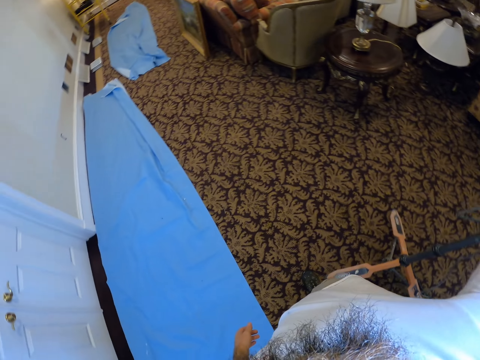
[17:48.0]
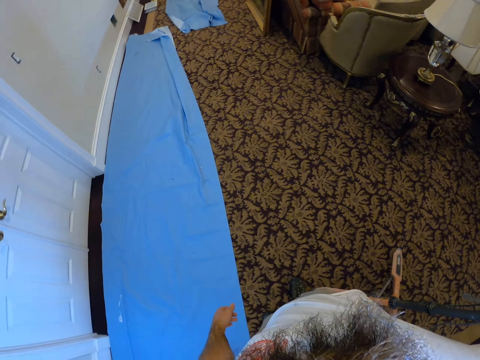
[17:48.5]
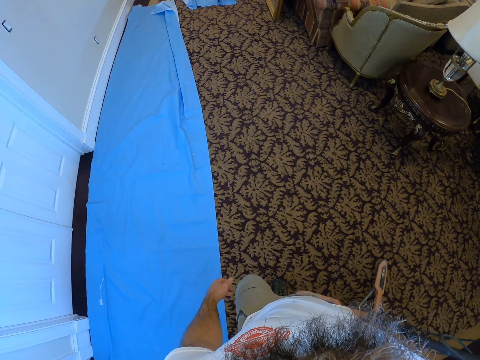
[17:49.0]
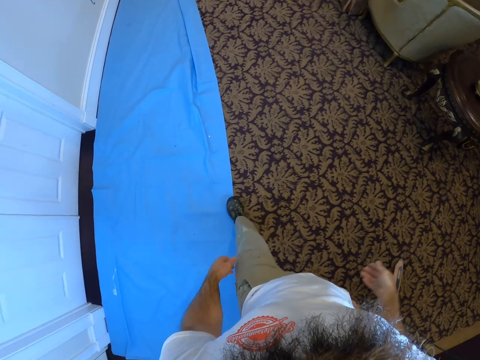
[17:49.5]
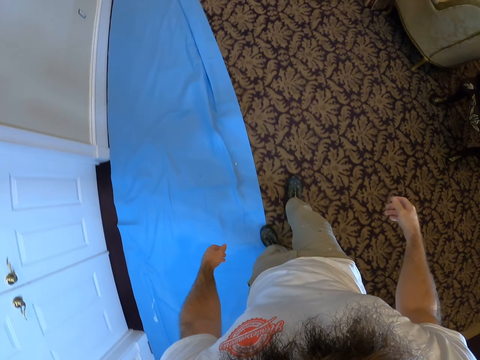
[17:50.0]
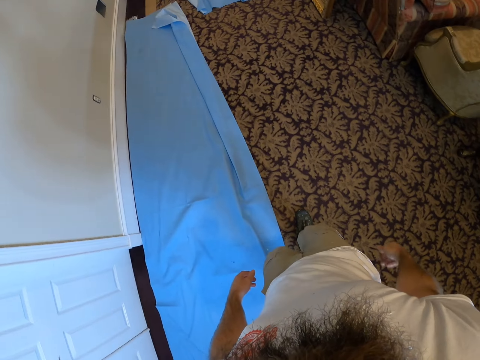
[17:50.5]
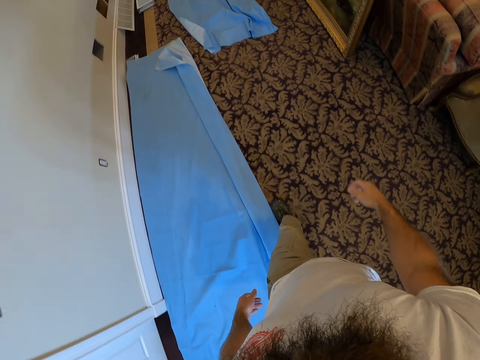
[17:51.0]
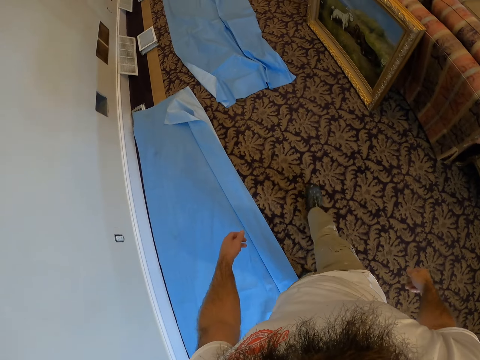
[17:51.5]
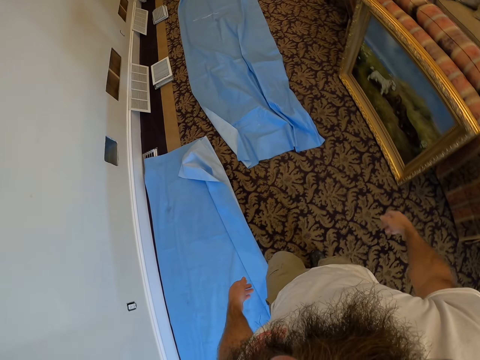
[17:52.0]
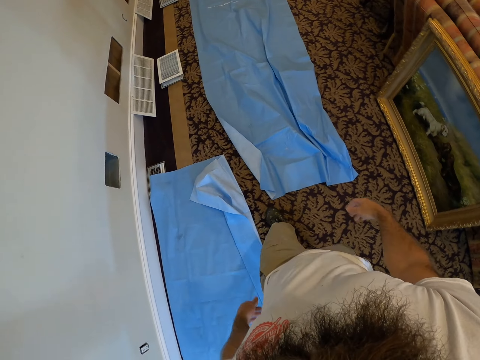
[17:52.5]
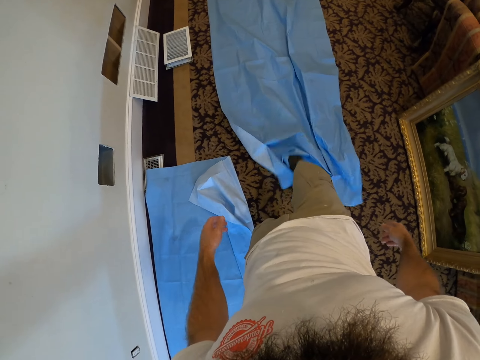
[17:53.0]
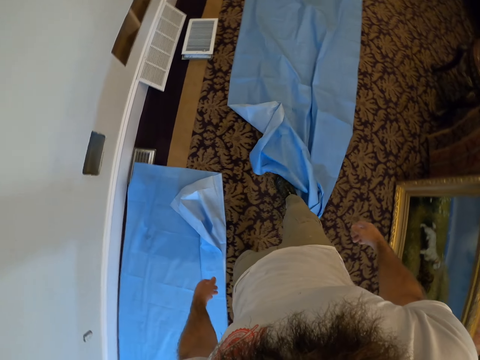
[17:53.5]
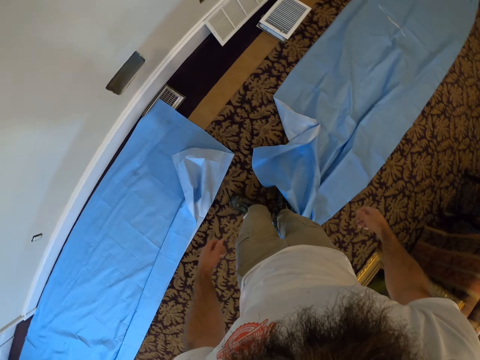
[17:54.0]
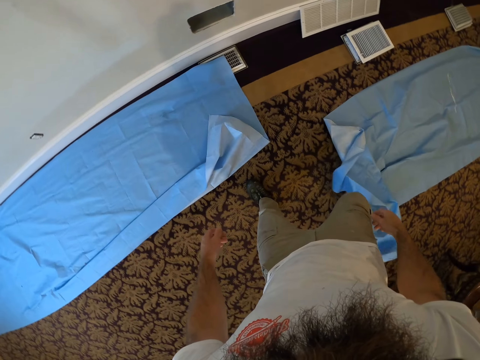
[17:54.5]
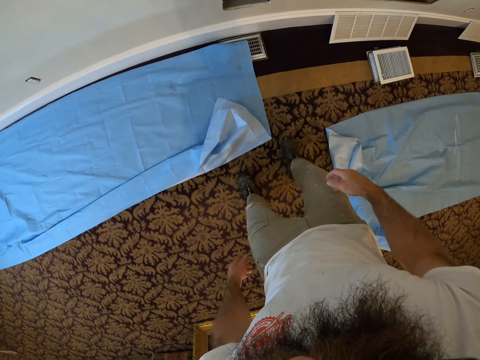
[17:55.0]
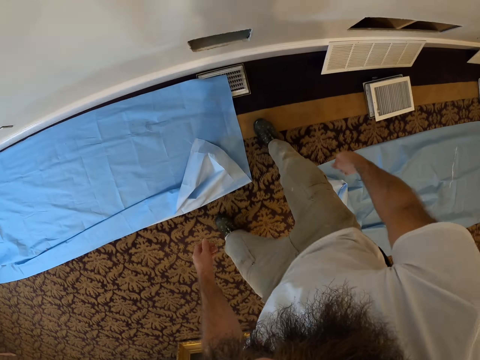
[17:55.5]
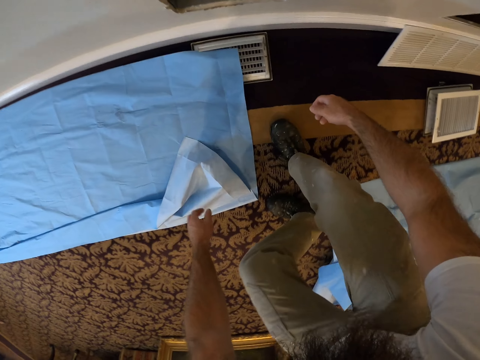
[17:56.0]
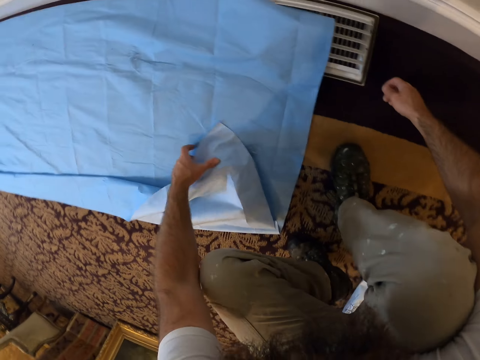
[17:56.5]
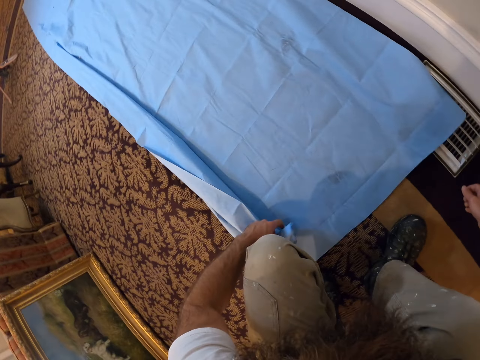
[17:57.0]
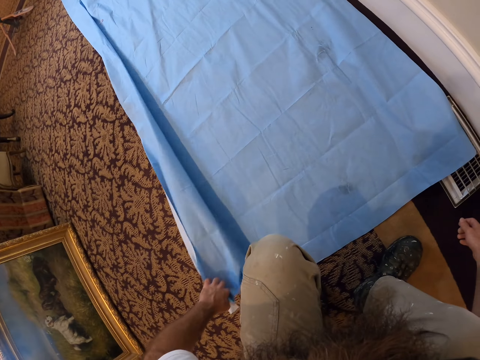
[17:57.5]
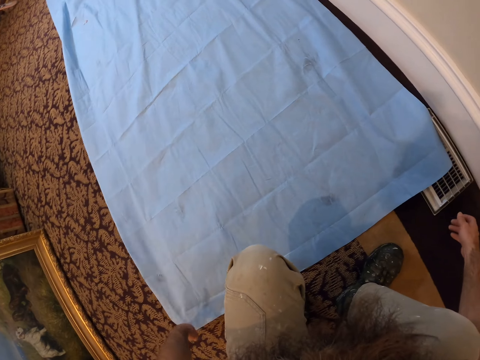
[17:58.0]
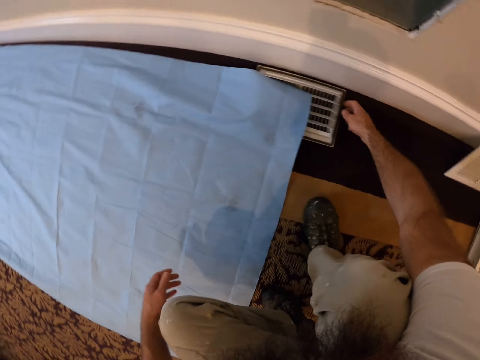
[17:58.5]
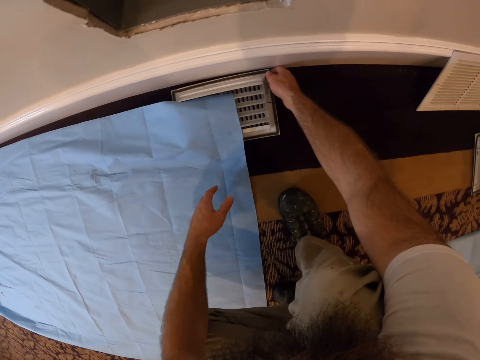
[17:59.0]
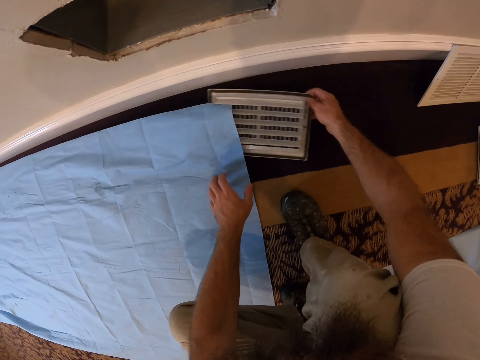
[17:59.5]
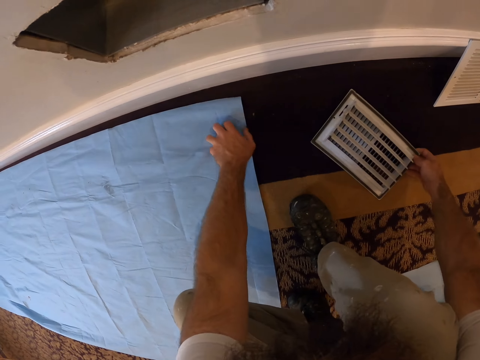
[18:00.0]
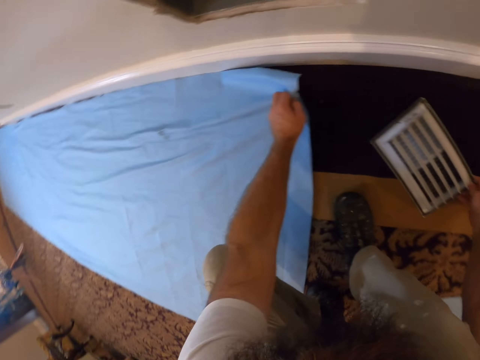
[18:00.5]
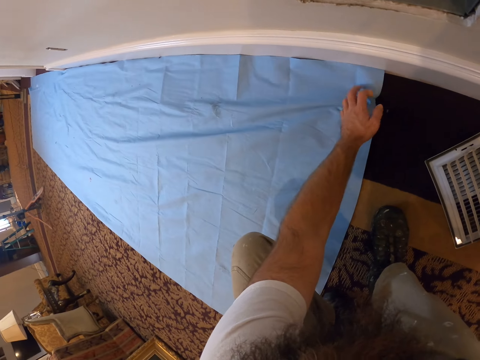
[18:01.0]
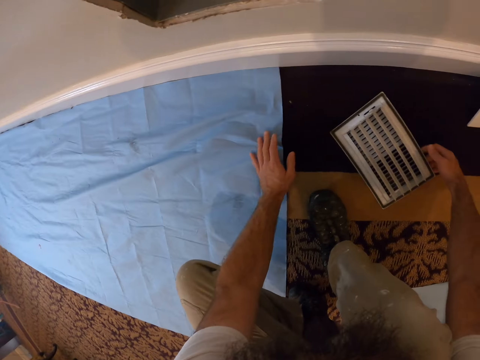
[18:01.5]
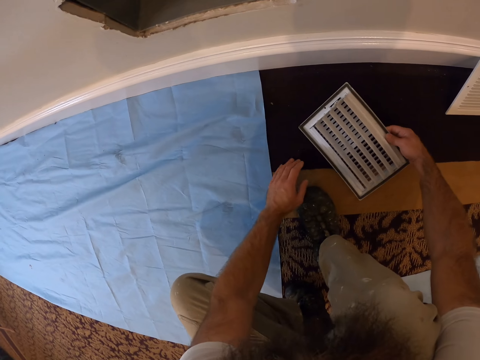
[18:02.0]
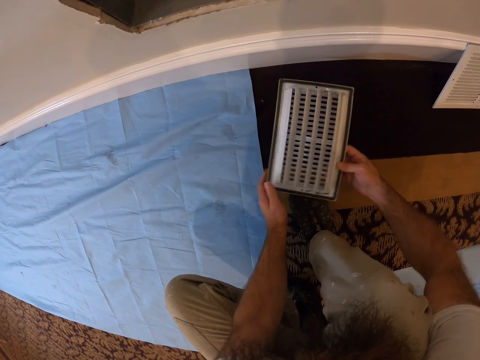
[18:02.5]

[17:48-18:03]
The camera wearer walks forward. He moves the sheet or cloth with his right leg. He bends down. He moves the sheet with his left hand. He aligns a part of the cloth on the floor. He moves a vent cover or ventilator with his right hand. He picks up the ventilator. He moves the sheet with his left hand. He aligns a part of the cloth on the floor.

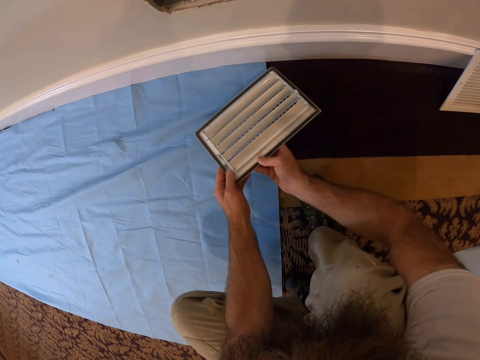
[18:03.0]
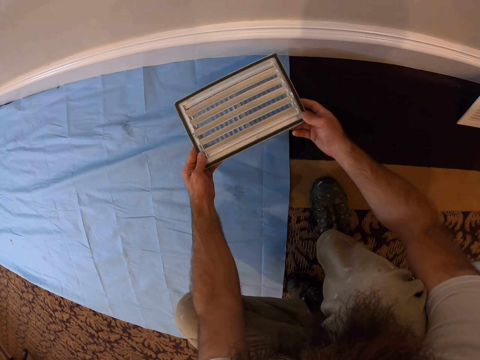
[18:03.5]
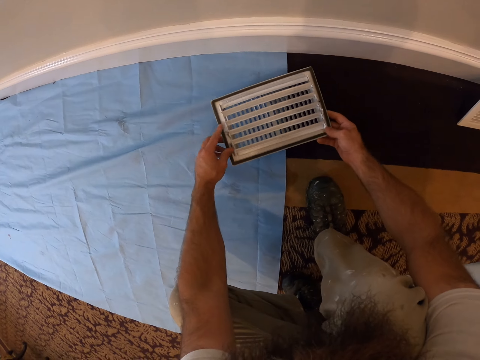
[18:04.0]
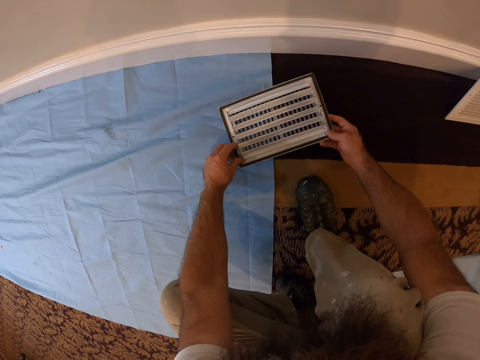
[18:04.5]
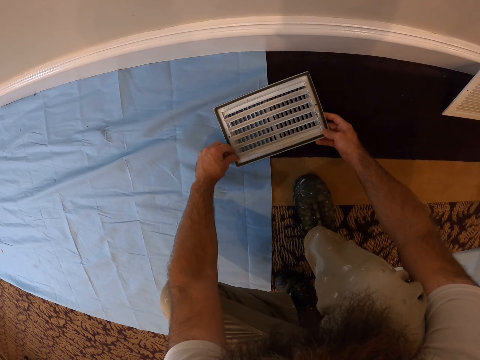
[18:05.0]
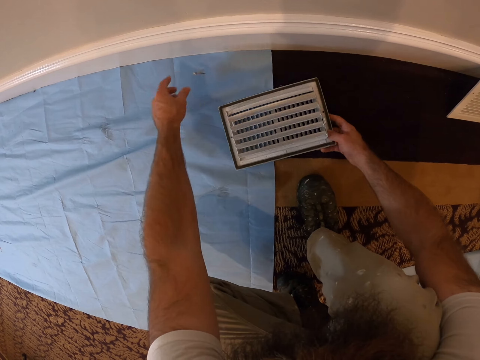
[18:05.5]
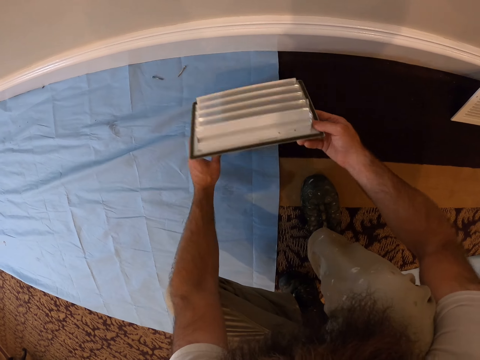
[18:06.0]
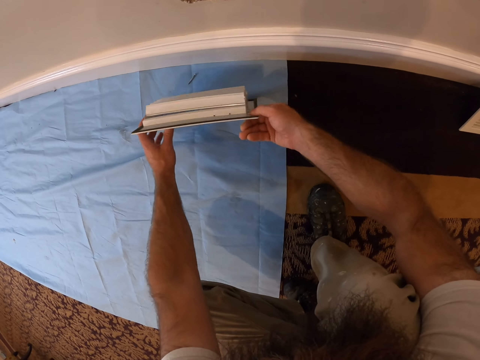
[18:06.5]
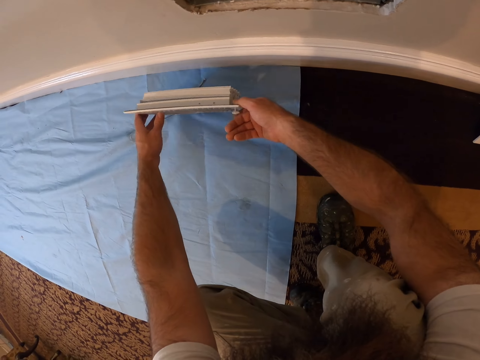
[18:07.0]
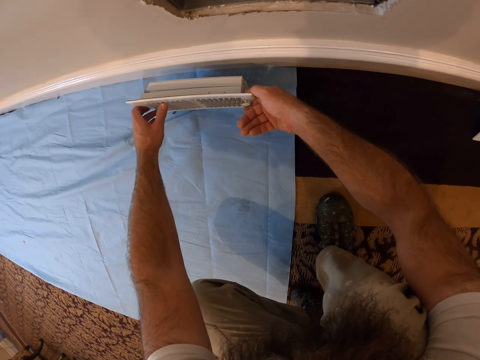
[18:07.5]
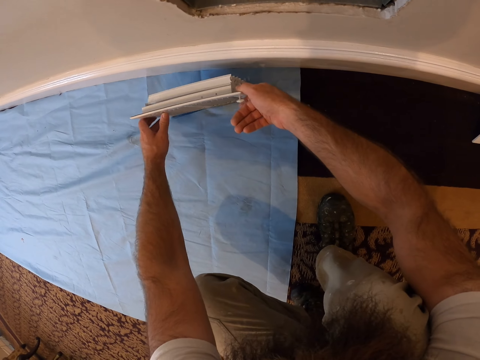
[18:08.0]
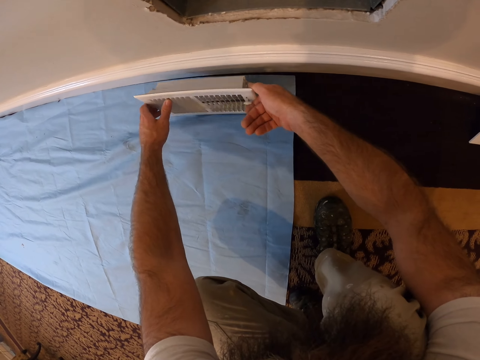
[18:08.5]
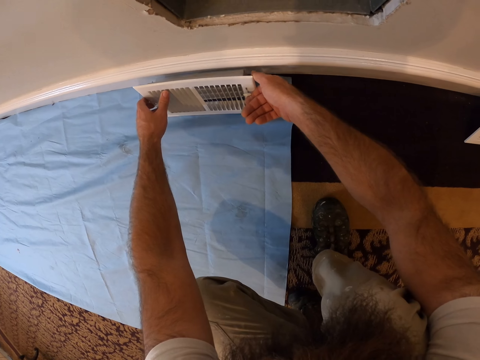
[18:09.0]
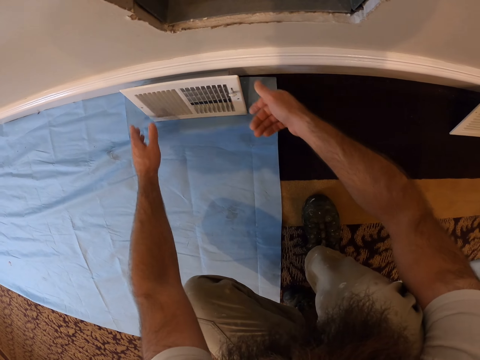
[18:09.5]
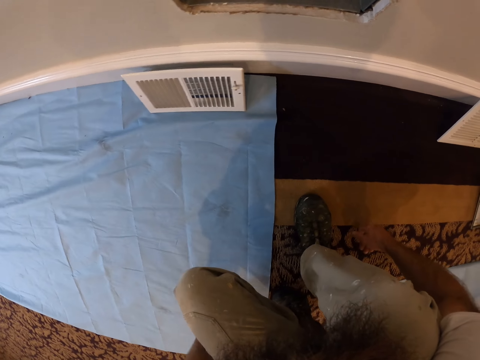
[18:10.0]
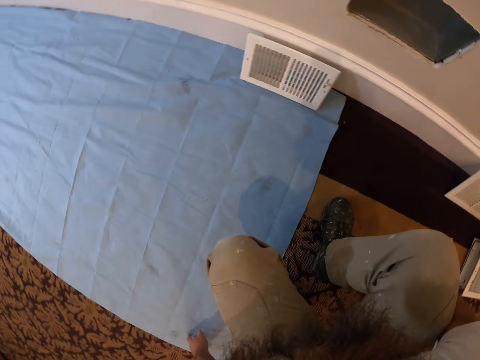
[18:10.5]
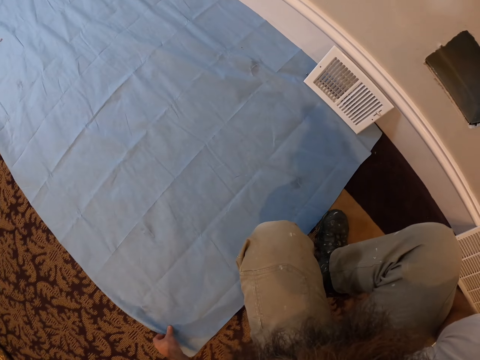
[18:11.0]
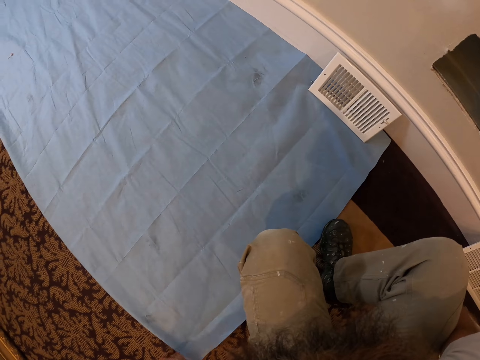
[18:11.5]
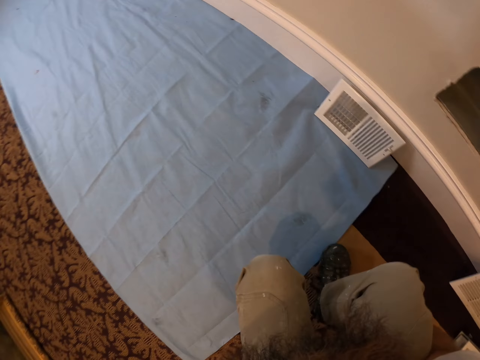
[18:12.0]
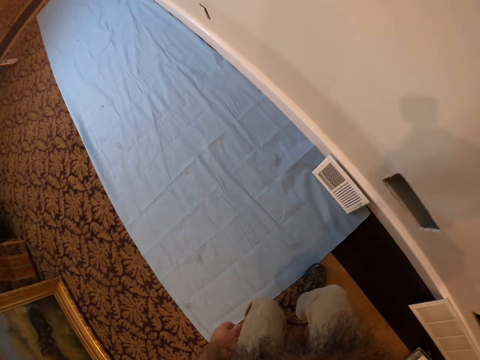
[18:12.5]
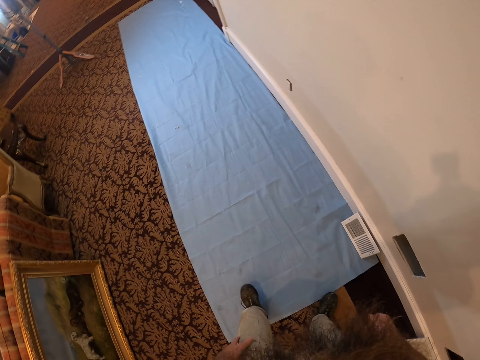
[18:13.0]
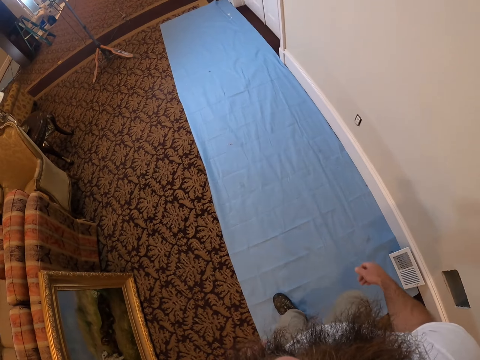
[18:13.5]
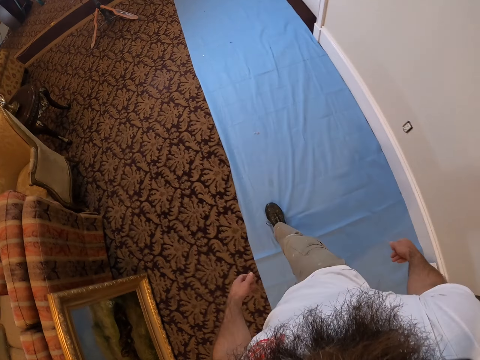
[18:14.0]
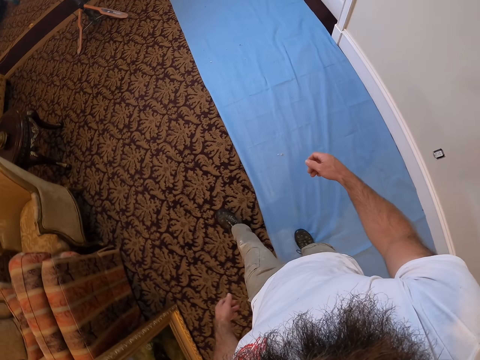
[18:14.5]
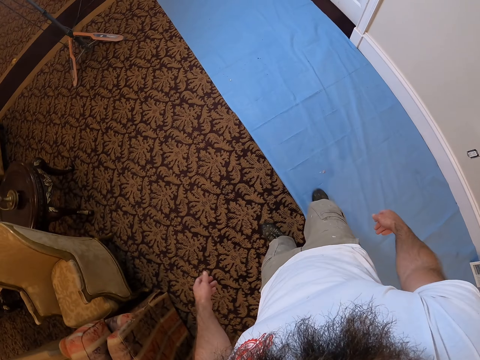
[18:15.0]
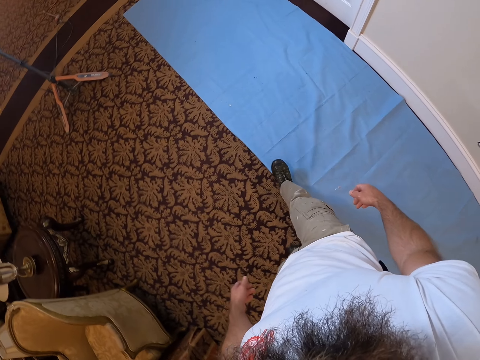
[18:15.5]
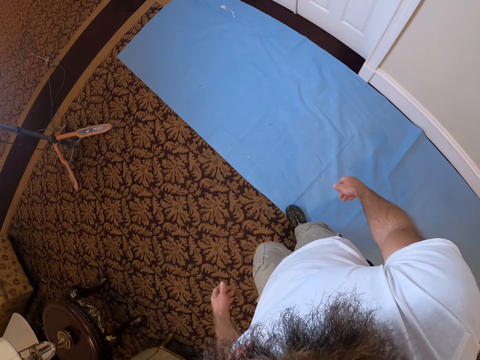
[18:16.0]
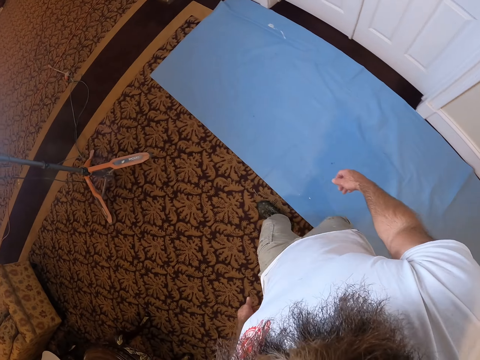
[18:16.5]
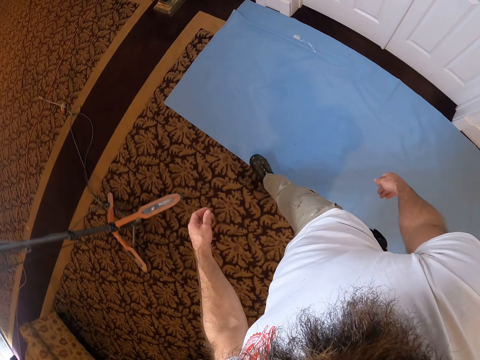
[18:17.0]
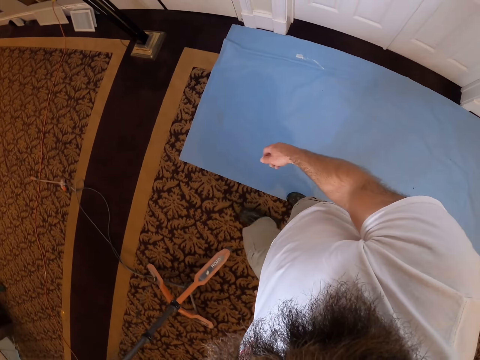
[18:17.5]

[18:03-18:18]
The camera wearer places the ventilator or vent cover on the cloth or sheet. He holds the vent cover with both hands. He pulls some screws from the vent cover with his left hand. He drops the screws in his left hand on the sheet. He places the vent cover in his hands on a wall. He aligns a part of the cloth on the floor. He stands up and walks forward.
